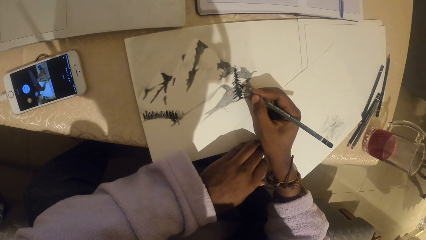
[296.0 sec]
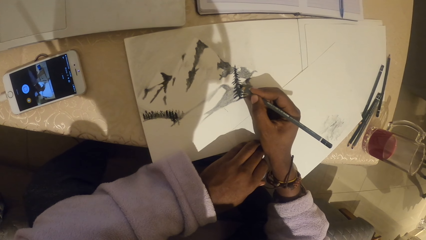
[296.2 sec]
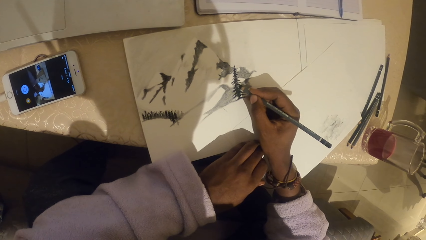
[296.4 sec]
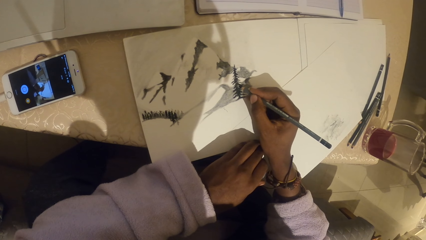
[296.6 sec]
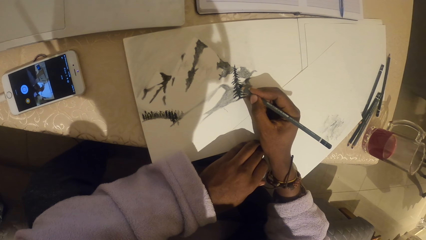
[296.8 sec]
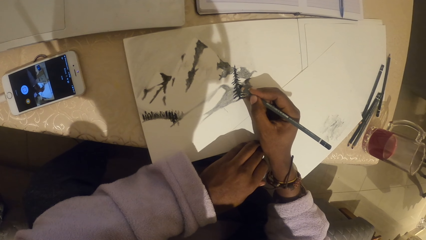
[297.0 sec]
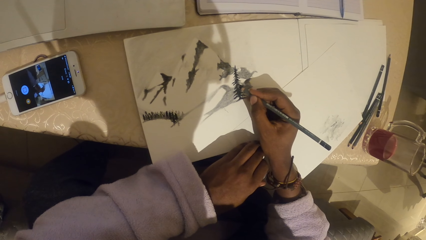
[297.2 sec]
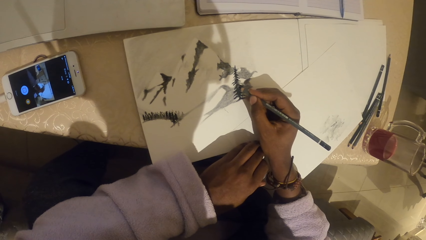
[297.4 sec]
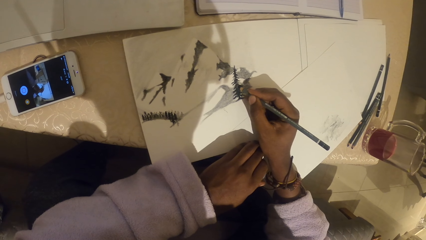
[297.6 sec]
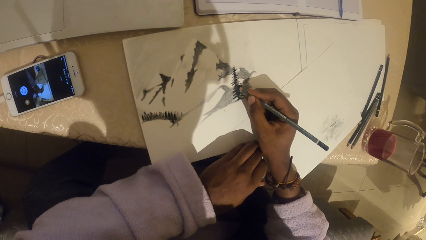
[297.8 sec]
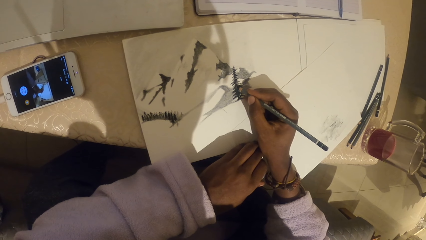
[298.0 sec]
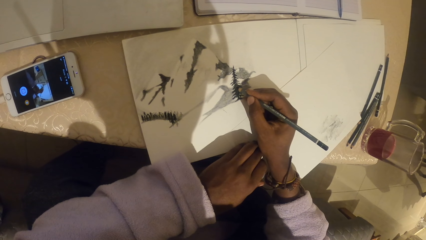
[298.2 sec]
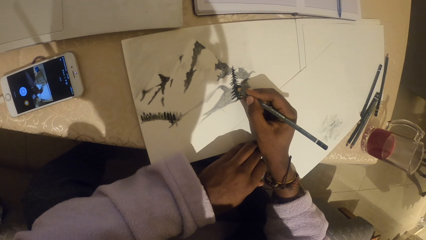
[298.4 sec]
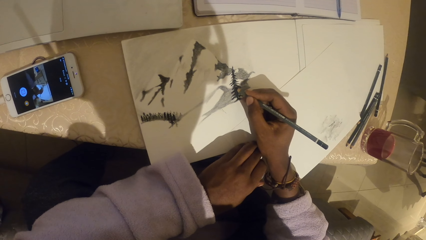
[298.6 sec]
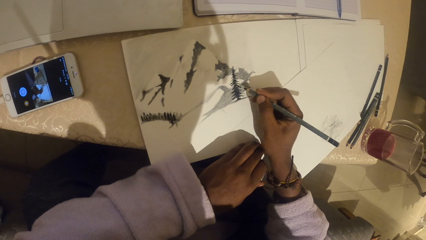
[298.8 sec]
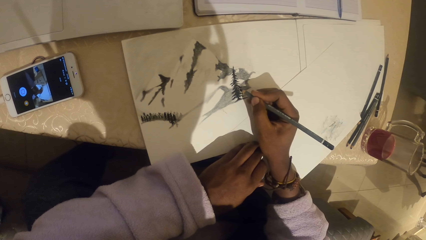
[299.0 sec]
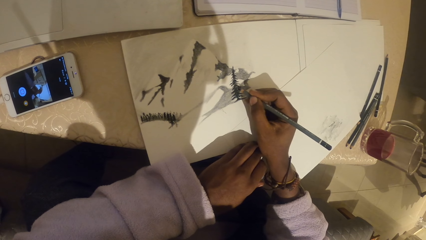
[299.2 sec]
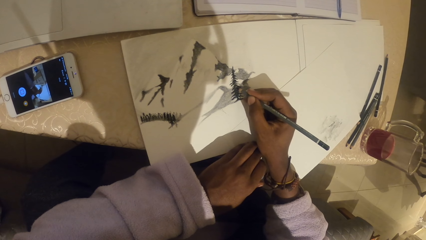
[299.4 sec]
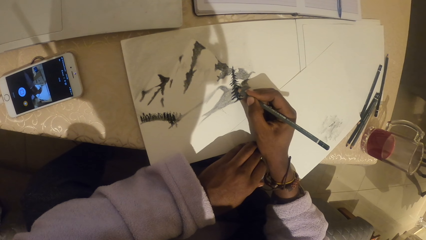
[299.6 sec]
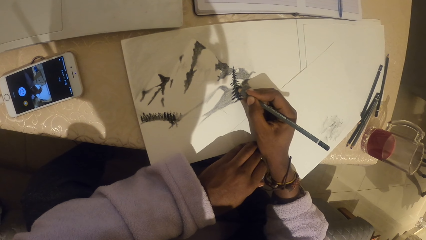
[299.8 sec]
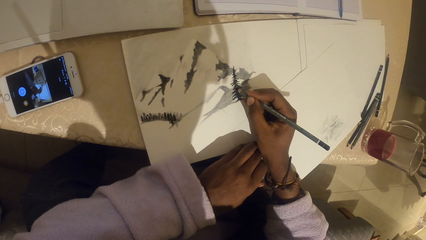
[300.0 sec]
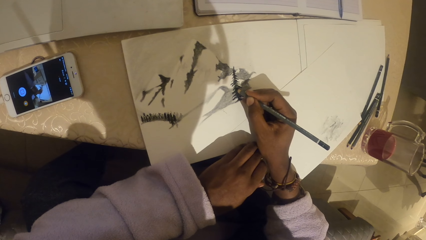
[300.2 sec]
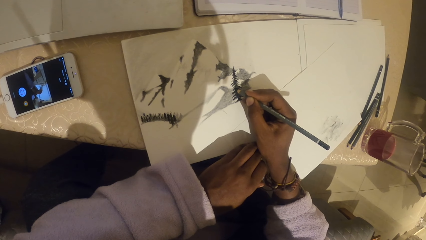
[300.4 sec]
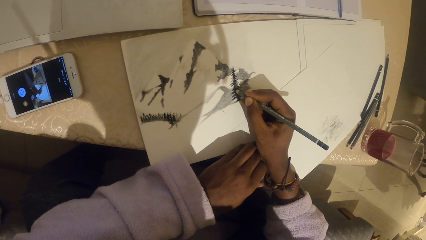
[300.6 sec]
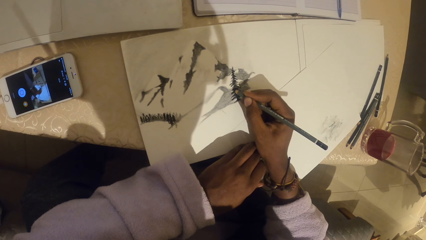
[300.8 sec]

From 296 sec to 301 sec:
The camera wearer shades the drawing.

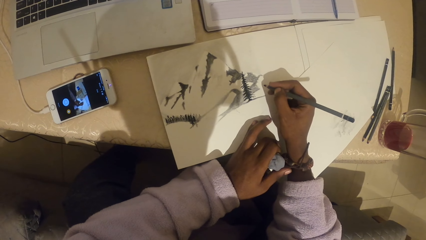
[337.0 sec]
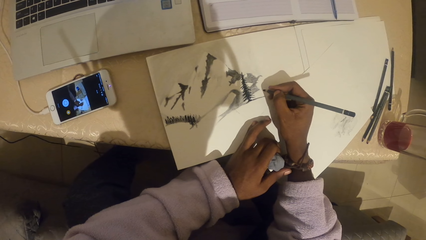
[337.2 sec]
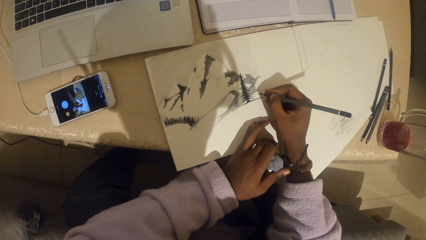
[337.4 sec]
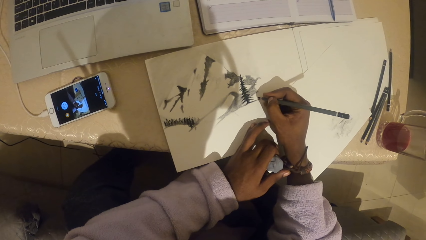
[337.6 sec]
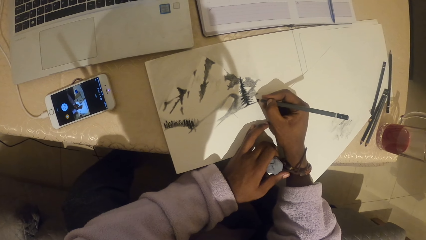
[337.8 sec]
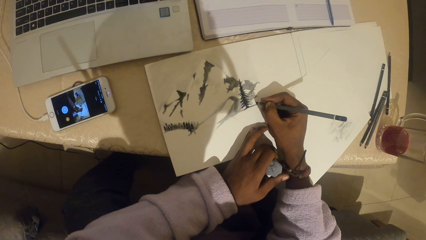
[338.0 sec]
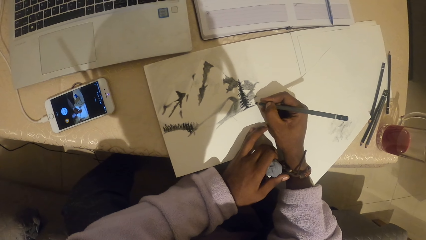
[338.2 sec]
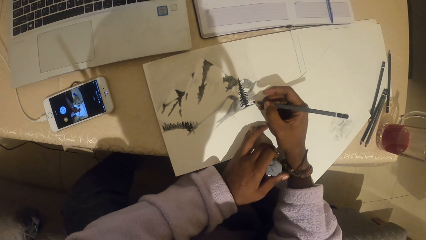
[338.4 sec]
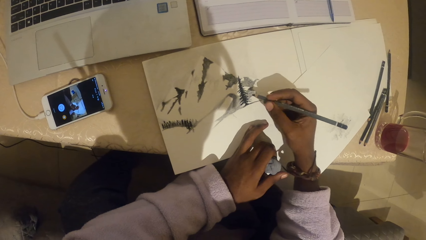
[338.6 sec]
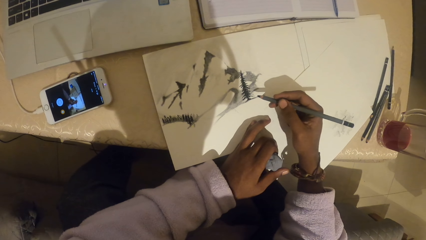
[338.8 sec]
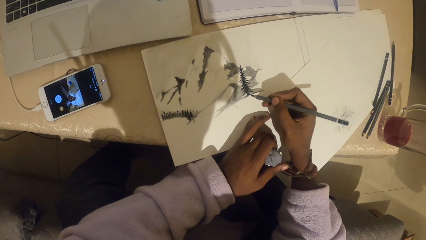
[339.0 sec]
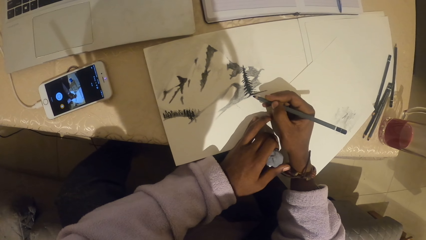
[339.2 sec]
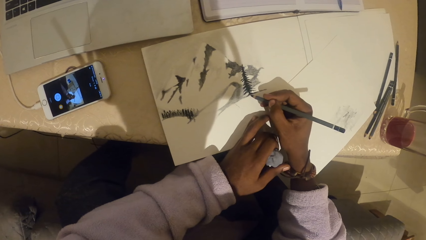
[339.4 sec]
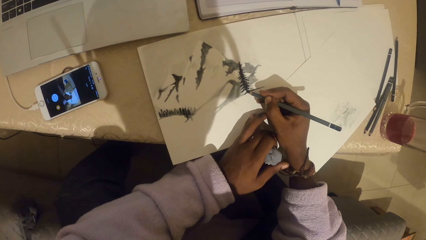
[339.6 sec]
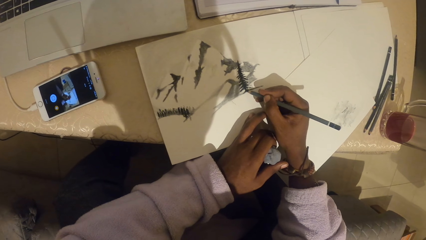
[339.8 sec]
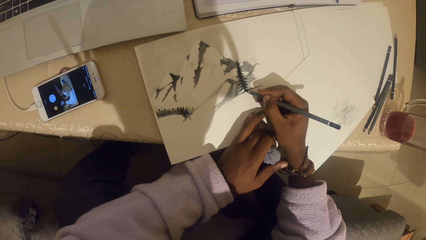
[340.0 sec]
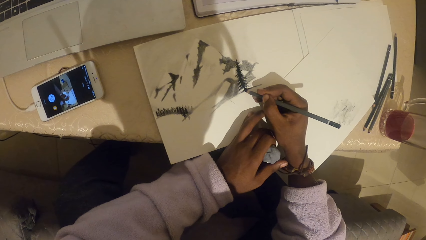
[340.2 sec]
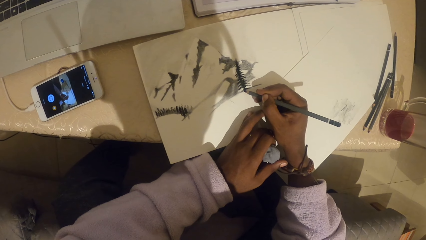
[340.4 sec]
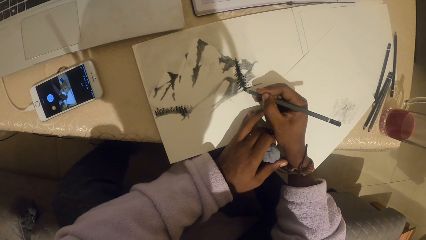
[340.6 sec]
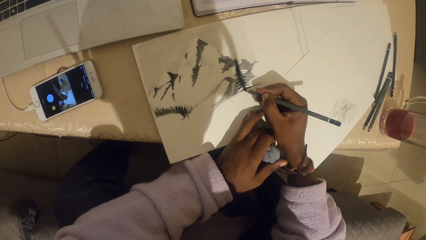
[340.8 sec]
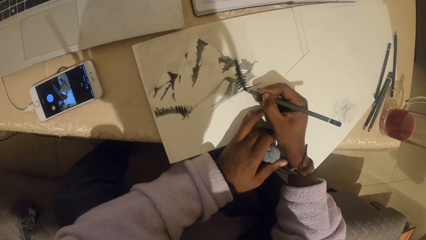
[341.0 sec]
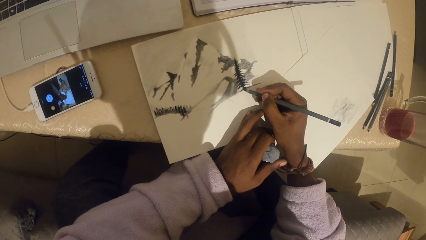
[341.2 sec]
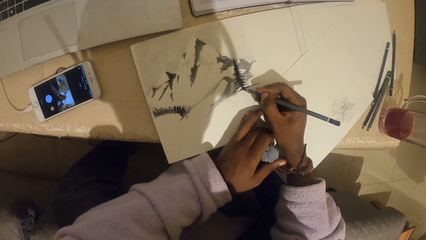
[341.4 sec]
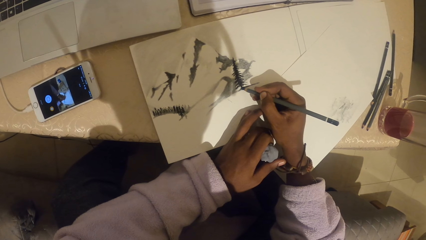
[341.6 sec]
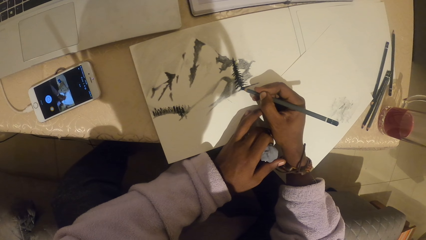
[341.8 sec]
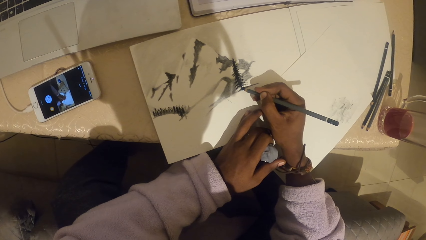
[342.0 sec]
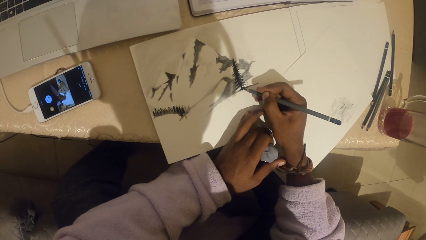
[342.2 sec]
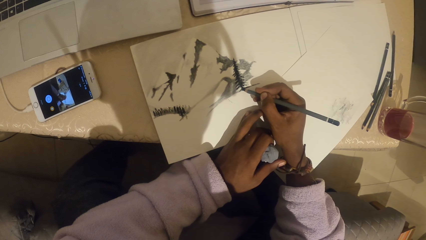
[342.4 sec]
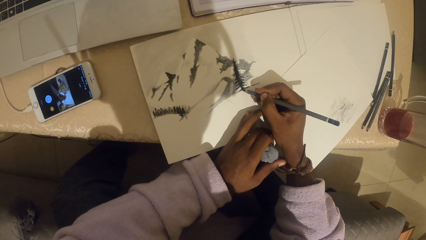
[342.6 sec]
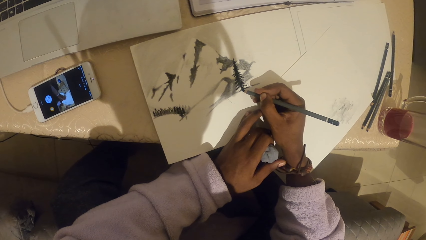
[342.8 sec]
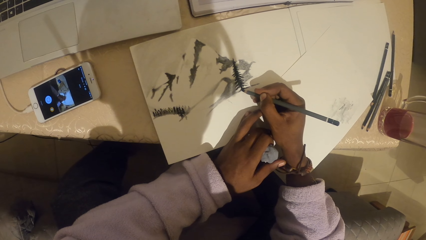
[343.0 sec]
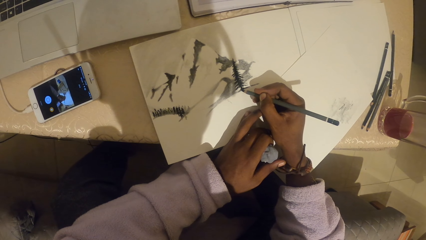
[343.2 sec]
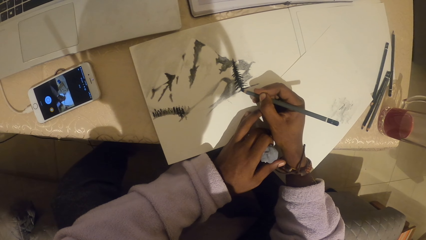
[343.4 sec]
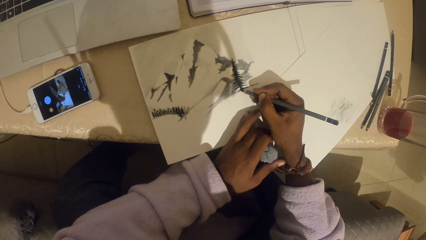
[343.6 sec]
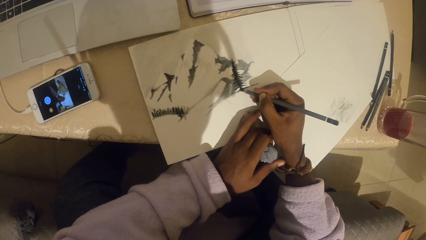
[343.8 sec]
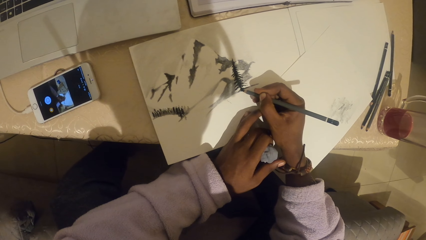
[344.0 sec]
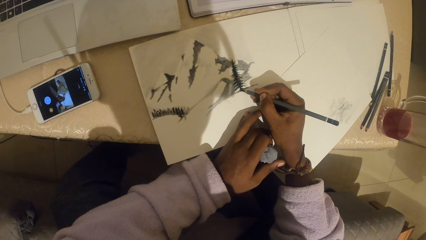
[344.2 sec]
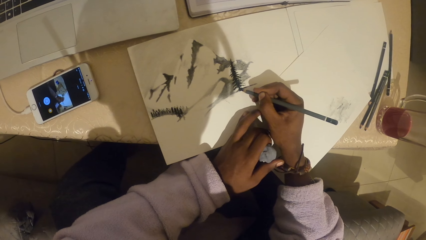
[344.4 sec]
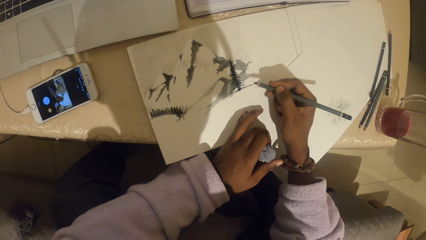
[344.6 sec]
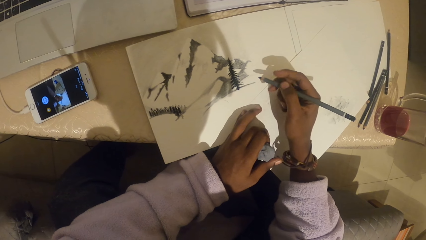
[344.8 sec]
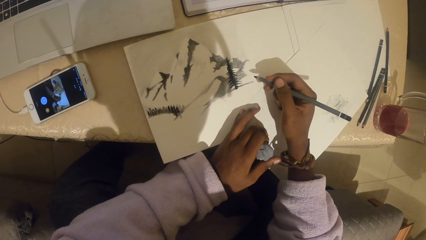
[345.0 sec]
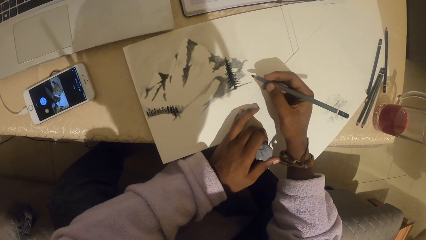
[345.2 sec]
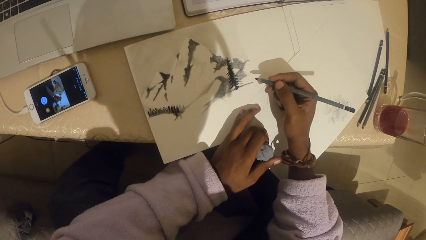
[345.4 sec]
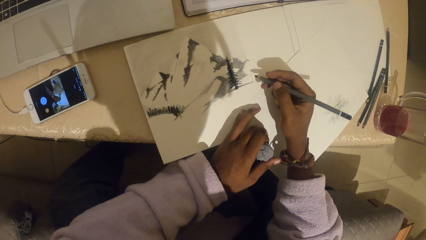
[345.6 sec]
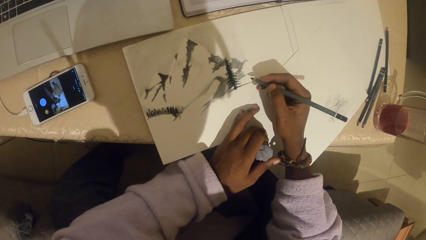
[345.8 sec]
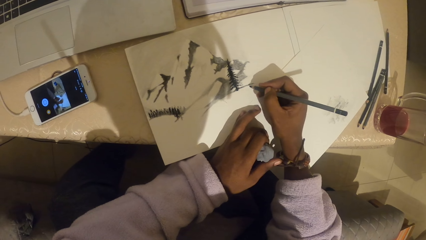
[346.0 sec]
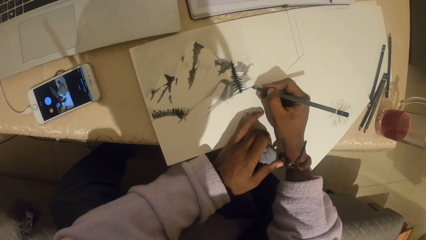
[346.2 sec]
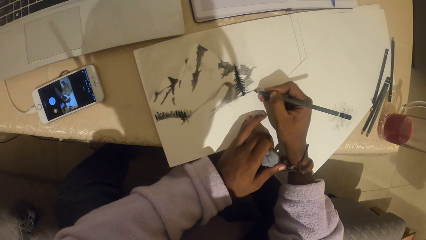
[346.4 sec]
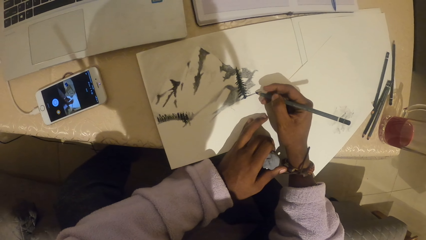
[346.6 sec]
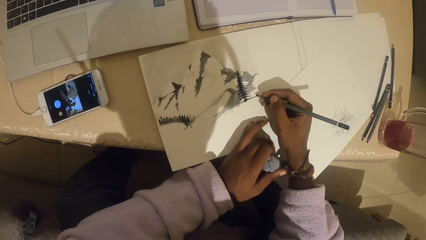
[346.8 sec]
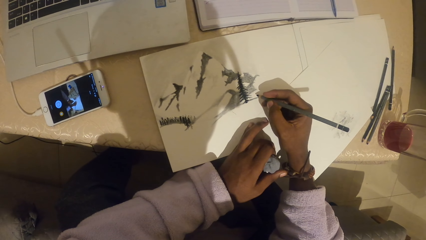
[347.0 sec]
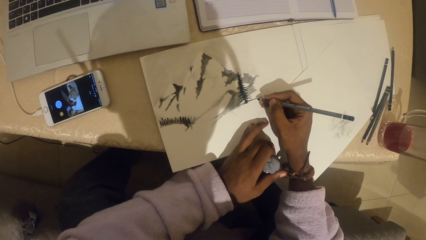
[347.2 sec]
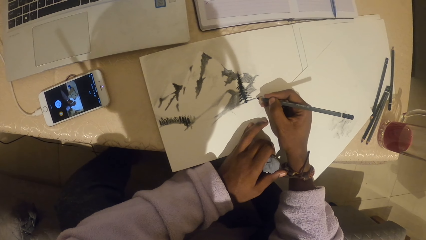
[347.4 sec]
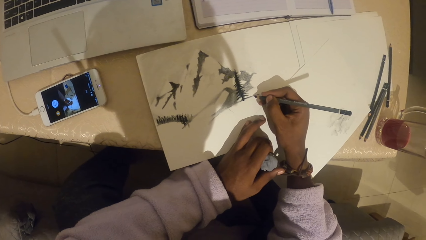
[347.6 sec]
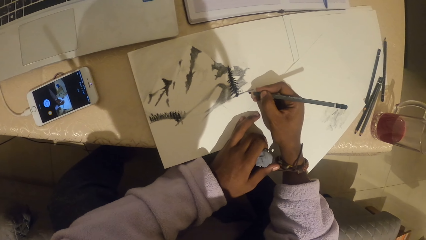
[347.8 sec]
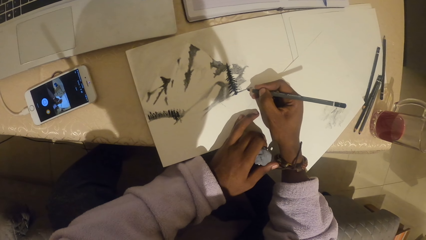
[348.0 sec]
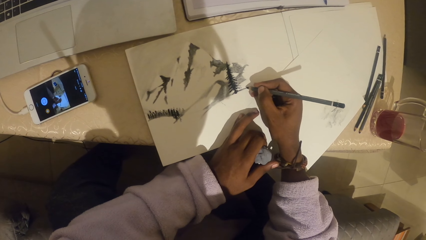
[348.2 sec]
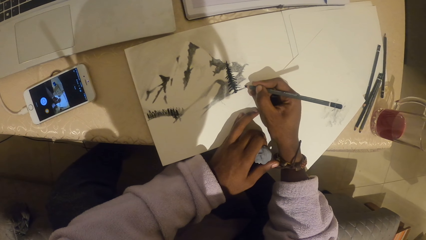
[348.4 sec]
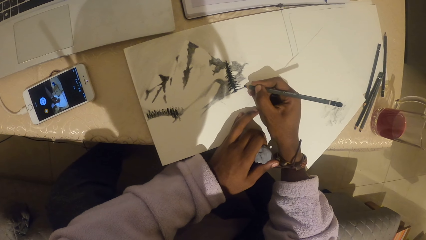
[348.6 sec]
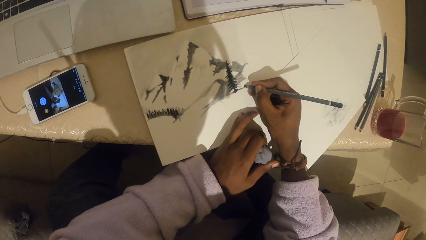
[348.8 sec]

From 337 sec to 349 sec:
The camera wearer shades with a pencil. They stare at the drawing.
